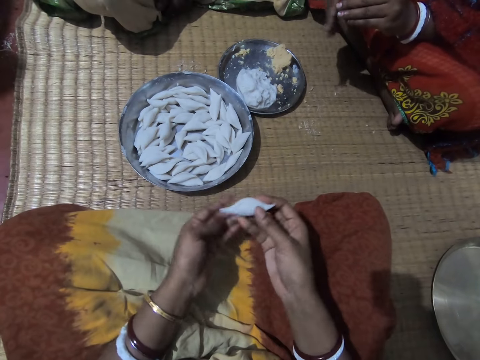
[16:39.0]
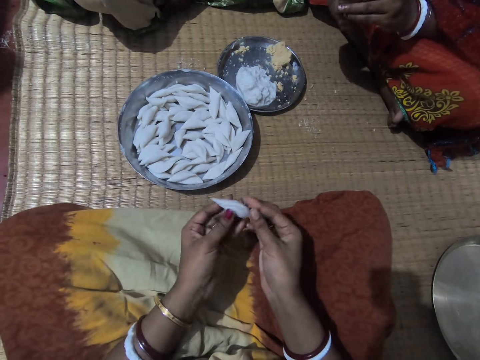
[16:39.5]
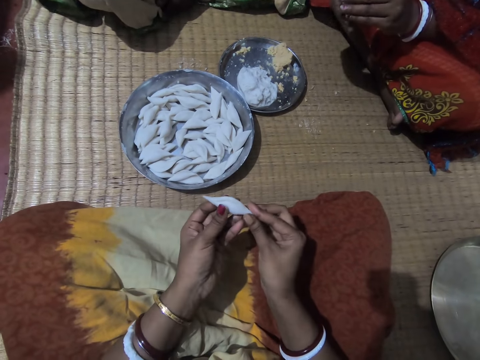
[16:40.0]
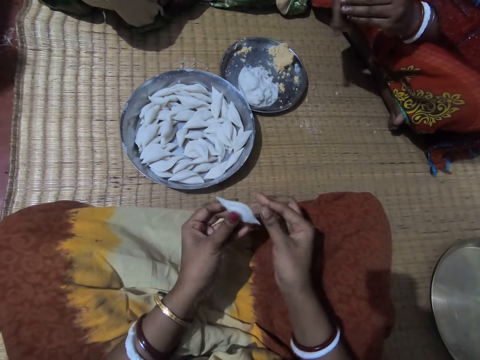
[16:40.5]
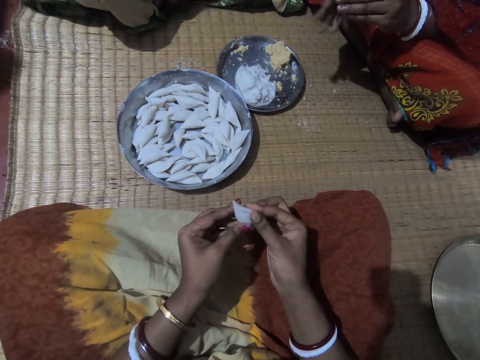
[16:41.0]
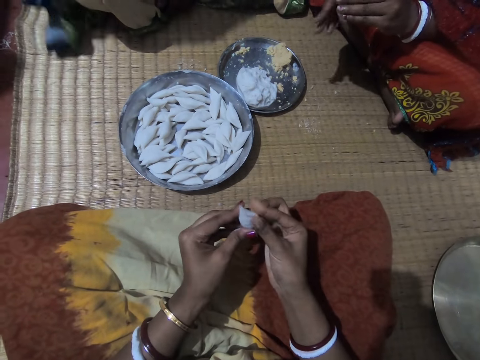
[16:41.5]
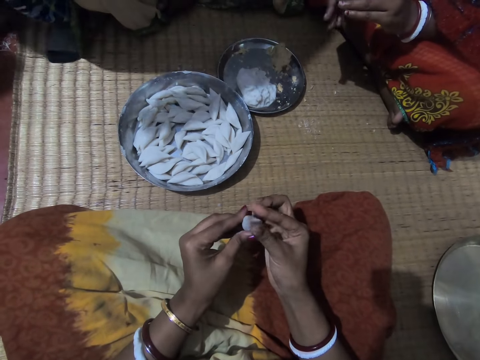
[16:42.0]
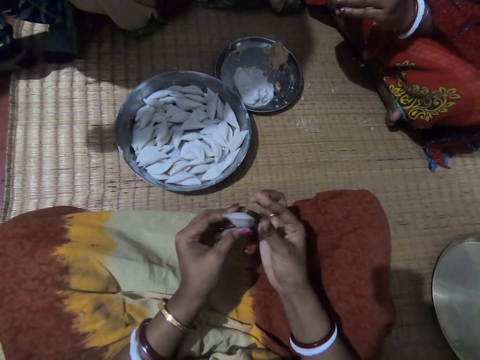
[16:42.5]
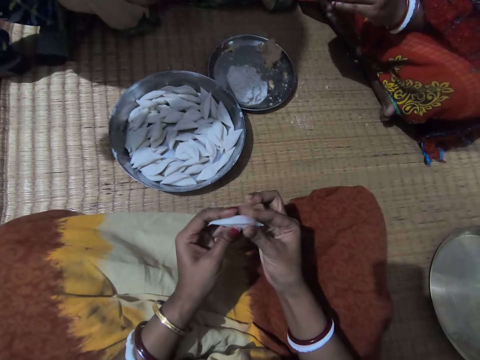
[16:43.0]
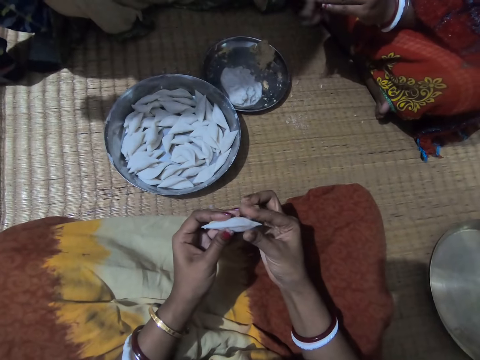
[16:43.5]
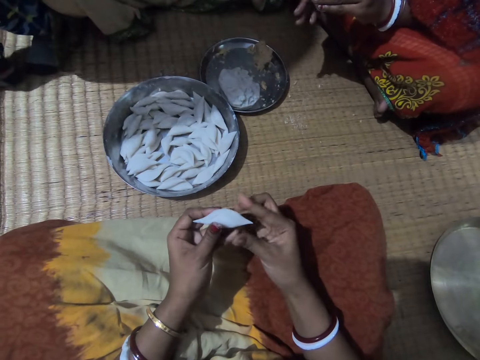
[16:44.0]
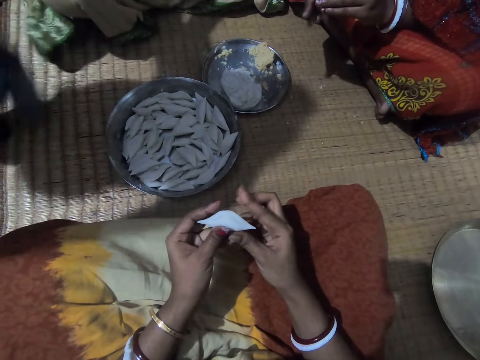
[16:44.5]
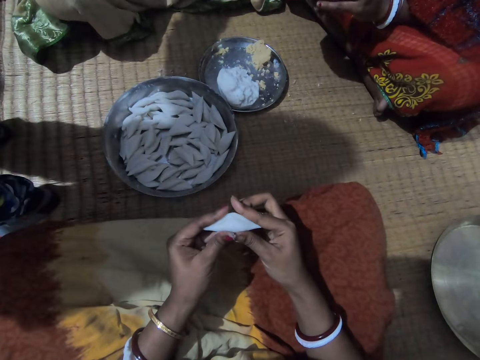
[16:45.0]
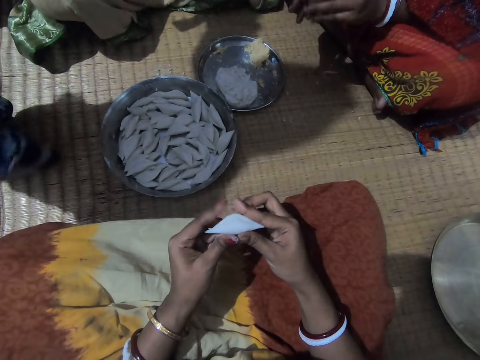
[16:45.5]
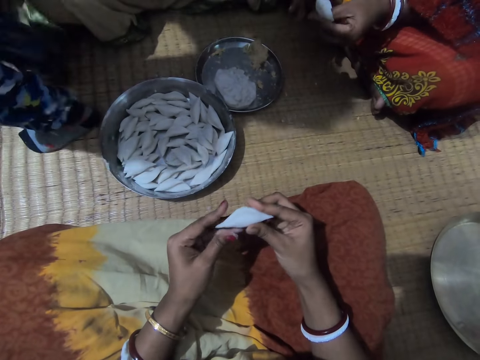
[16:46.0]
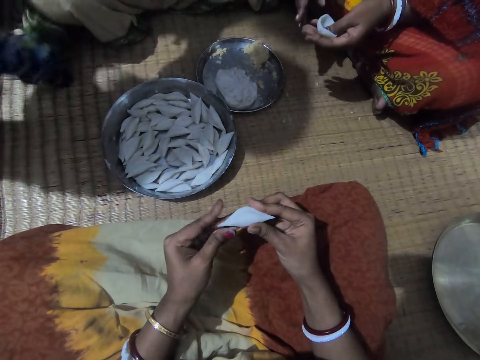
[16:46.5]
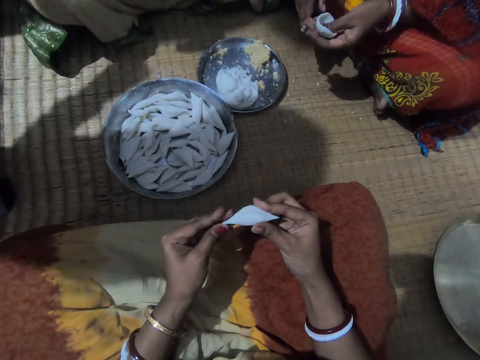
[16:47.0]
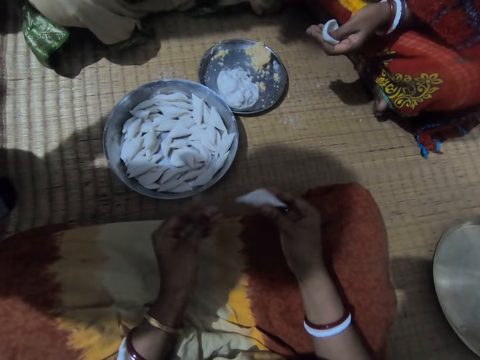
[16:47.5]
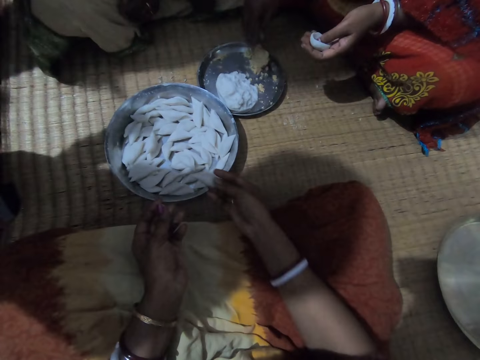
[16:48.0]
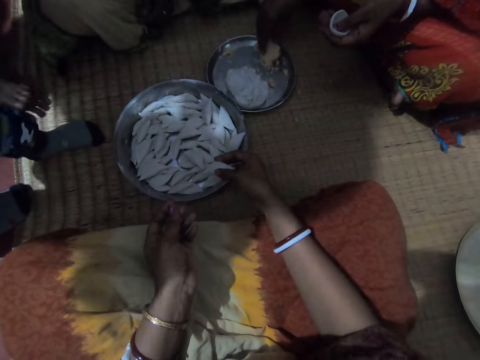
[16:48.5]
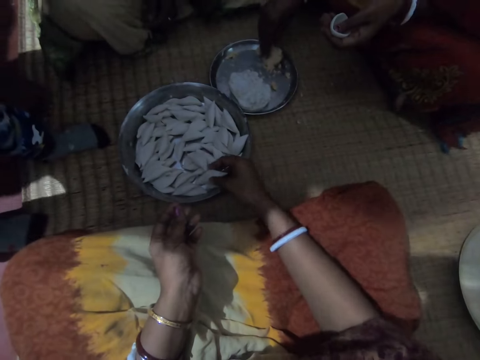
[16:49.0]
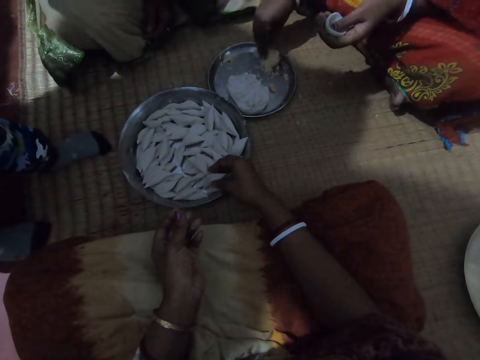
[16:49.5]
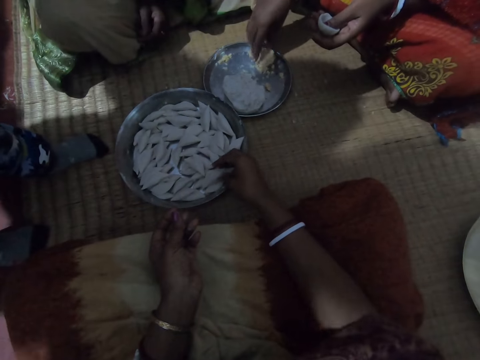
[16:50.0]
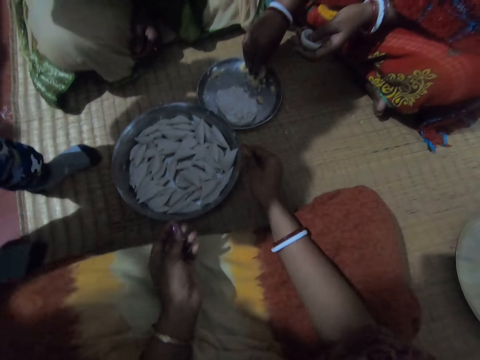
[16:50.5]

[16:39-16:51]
A child stands closer to a lady. The child walks between the lady and the camera wearer. Another lady rolls the dough in her left hand. The child stands. The camera wearer drops the rolled corn flour into the plate with her right hand. The other lady scoops something from the tray.

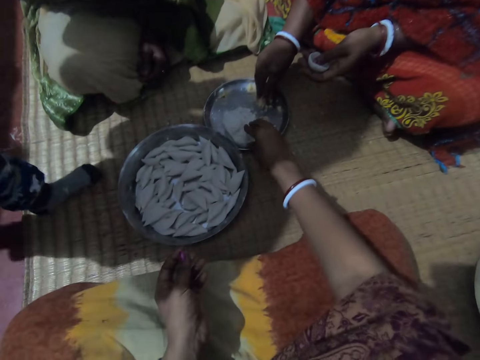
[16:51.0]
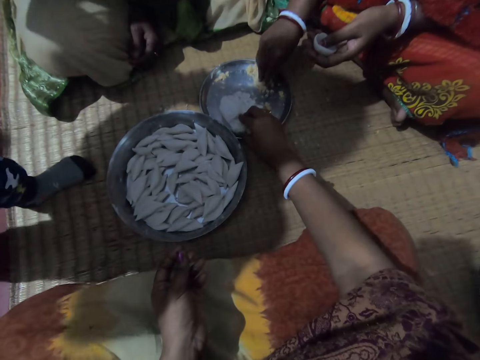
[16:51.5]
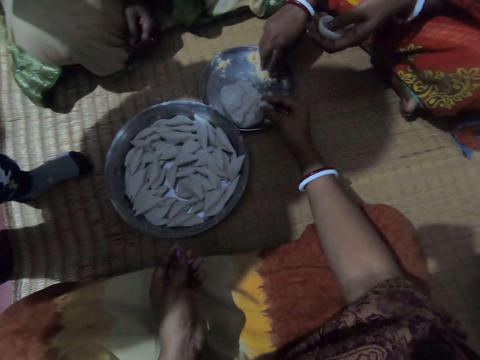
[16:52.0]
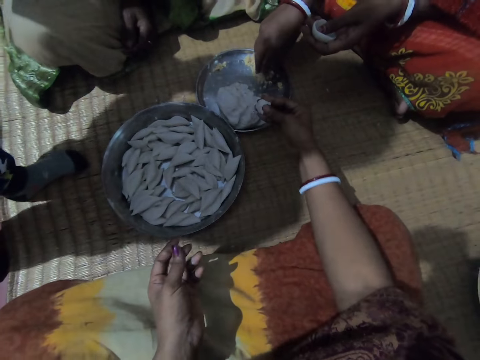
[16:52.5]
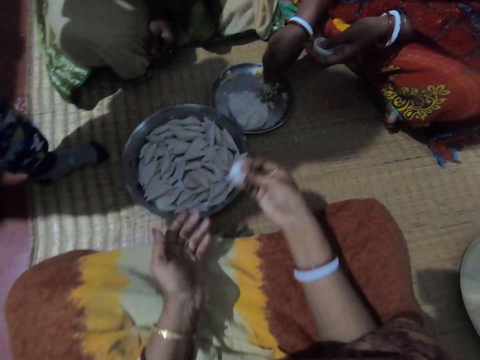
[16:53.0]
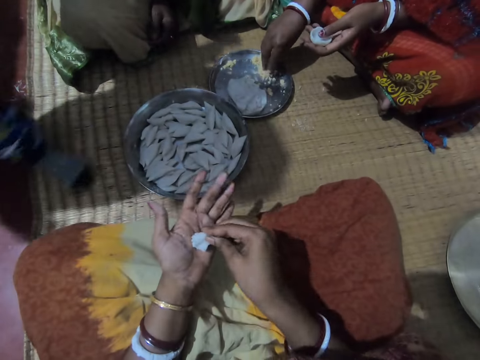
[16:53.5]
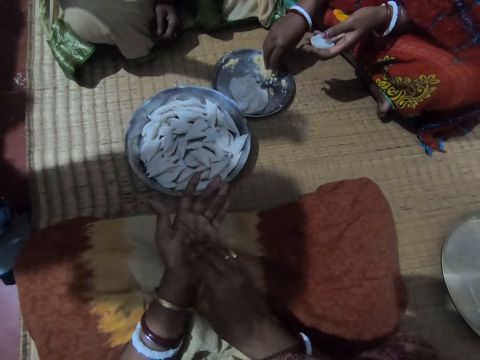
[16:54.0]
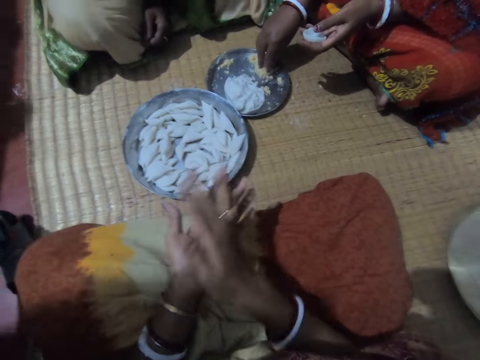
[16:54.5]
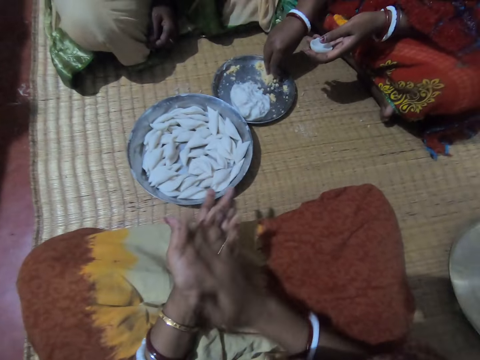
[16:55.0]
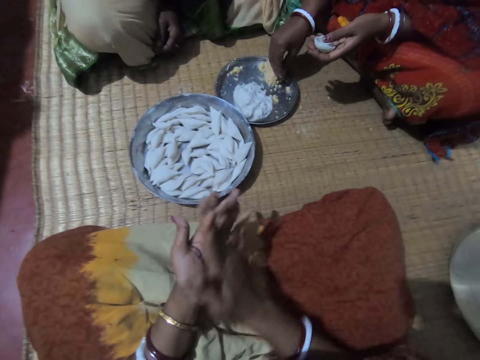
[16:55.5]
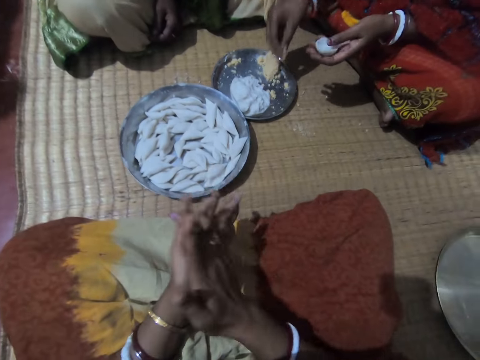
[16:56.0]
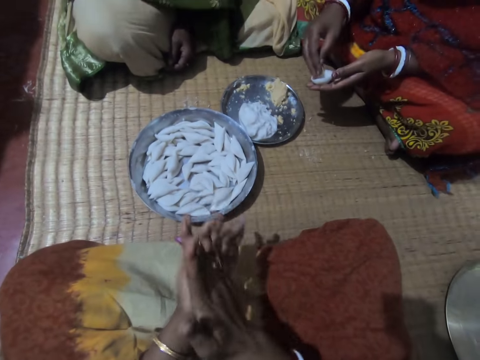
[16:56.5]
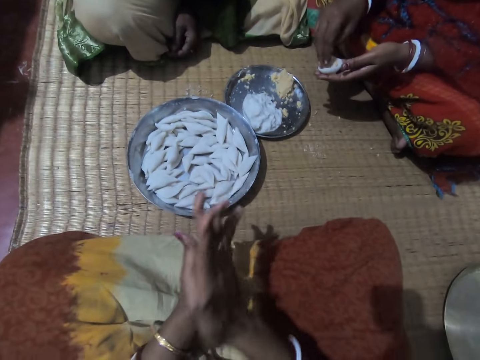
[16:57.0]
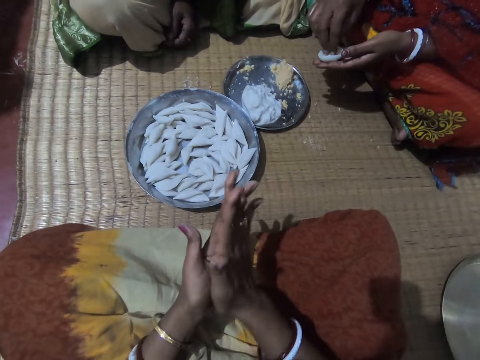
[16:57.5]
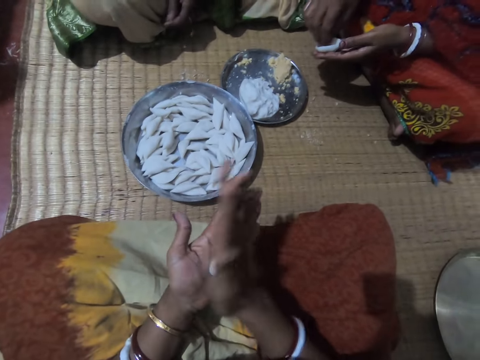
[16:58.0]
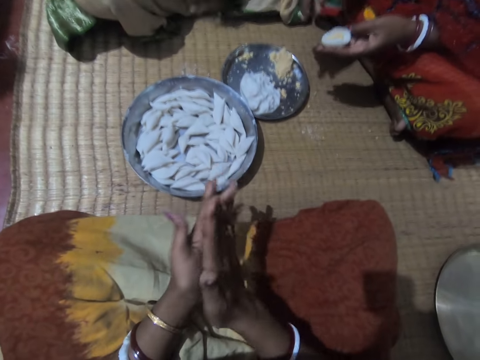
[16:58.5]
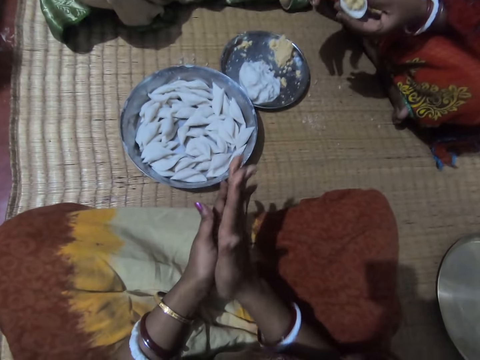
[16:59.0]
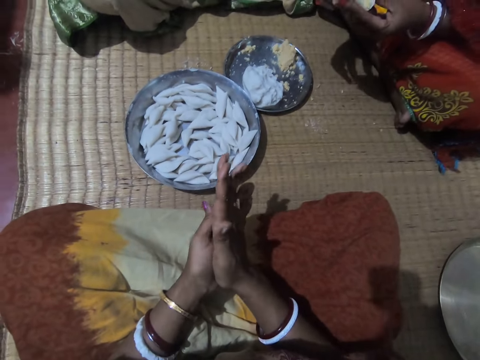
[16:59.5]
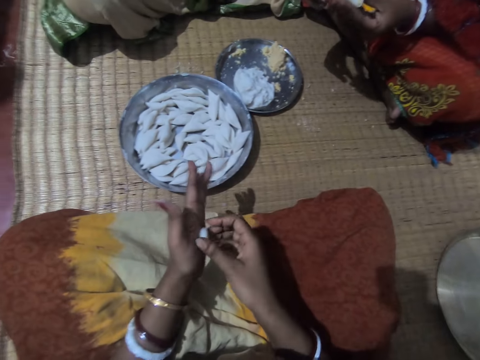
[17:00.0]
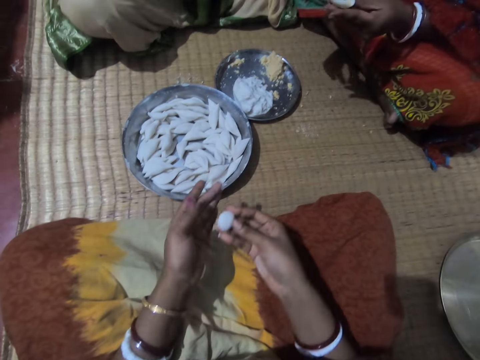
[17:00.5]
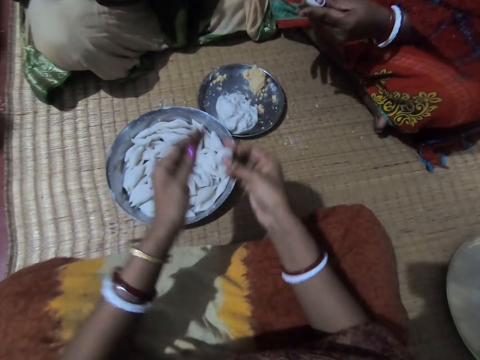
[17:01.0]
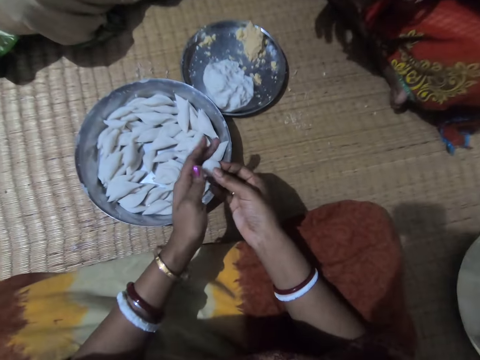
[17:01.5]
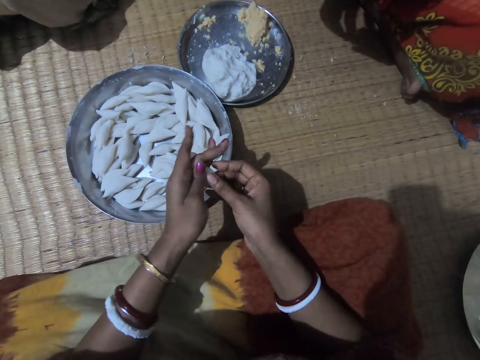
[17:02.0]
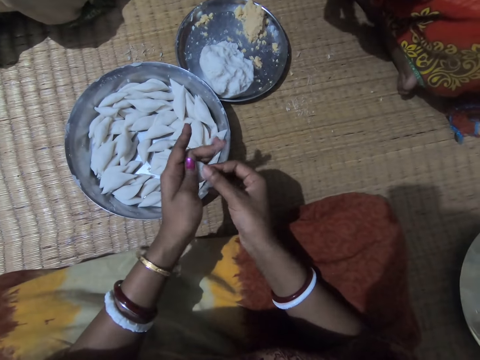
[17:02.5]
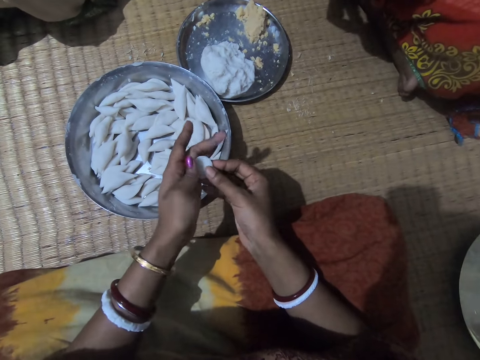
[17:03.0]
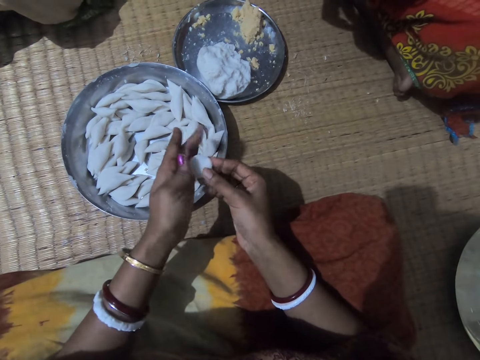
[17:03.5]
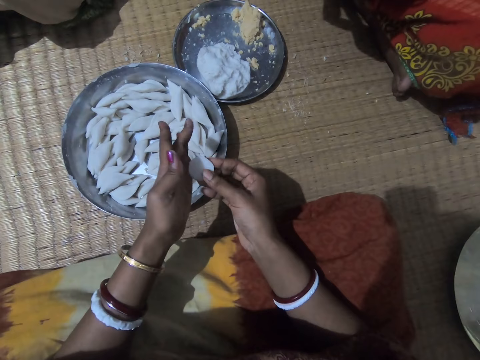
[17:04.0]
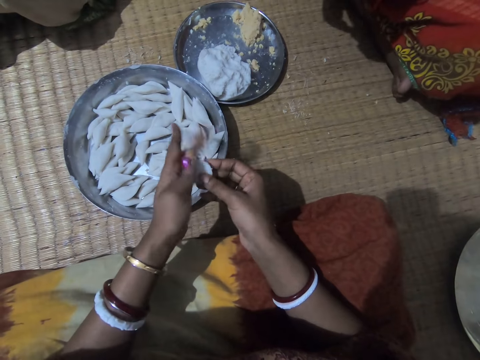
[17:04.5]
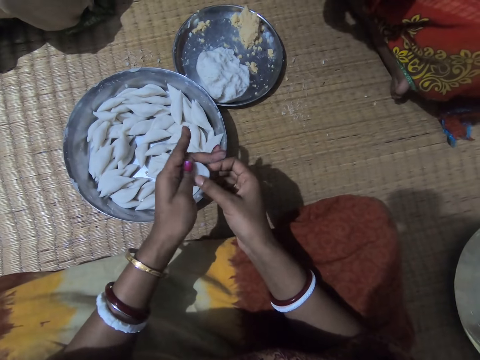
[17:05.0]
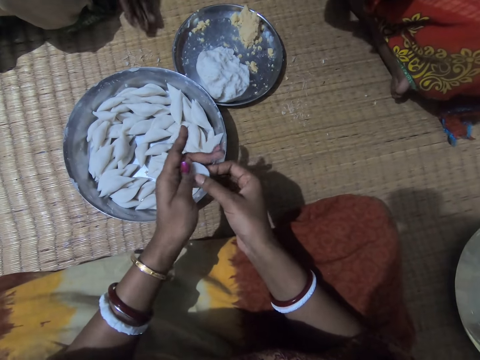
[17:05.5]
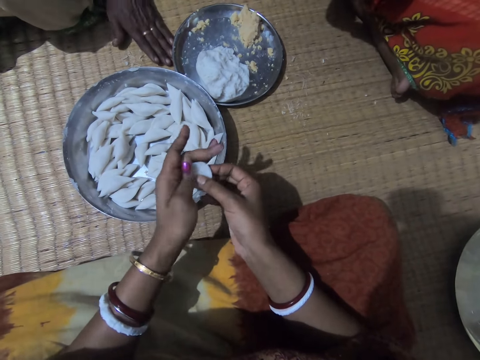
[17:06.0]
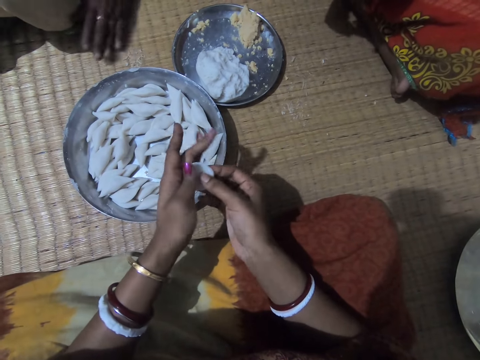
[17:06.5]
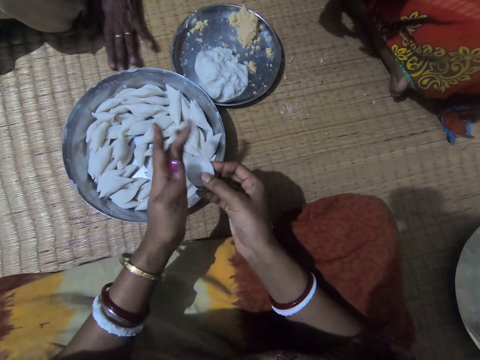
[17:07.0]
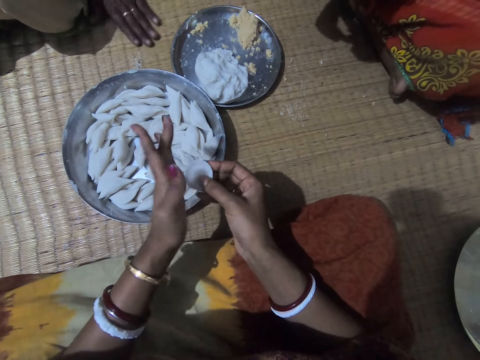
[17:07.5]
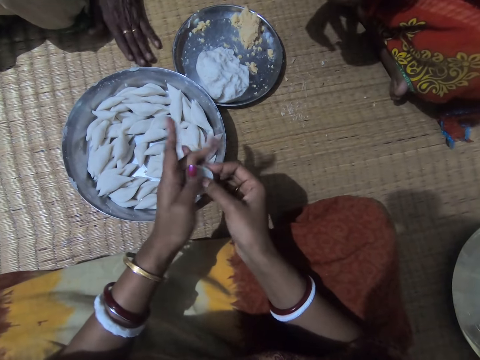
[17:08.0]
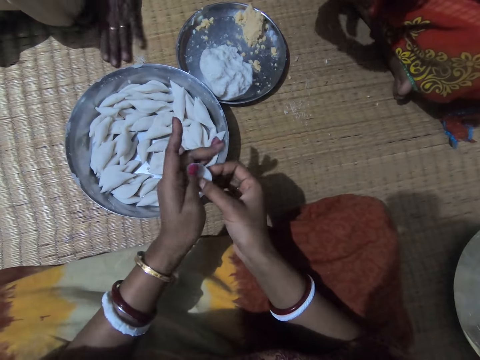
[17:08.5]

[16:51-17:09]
The camera wearer cuts the dough from the tray. A woman takes some corn meal from the plate with her right hand. The camera wearer takes some corn flour or dough from the plate with her right hand. She shifts the dough to her left hand. A child walks away. The woman scoops something from the tray. The camera wearer rolls the corn flour with both hands. The woman puts the corn meal in the corn flour in her hand, shakes her hand, and rolls the dough in her hands. The camera wearer rolls the dough in her hands. The woman folds the corn flour with both hands. The camera wearer molds the corn flour to shape with both hands. Another woman gathers flour dust on the mat and cleans some dirt on the mat with her left hand.
